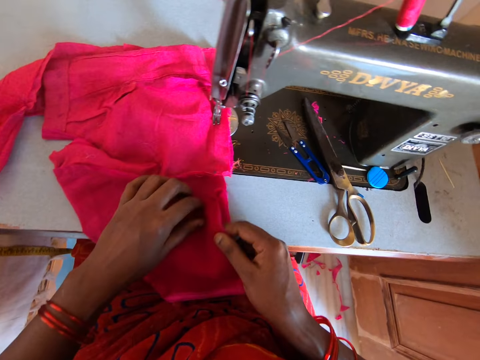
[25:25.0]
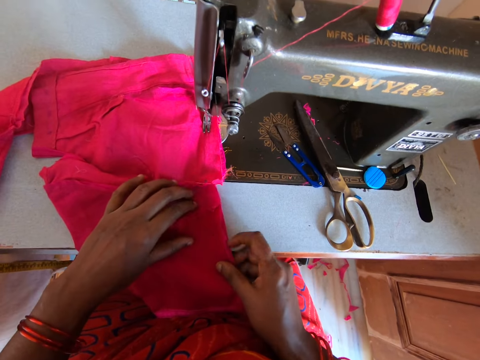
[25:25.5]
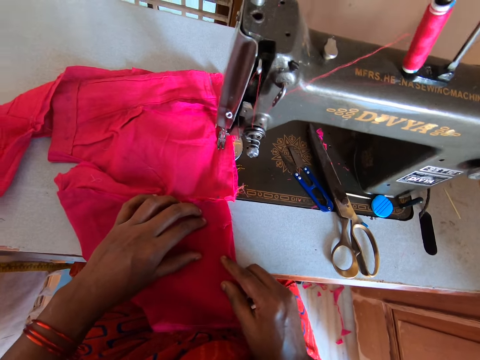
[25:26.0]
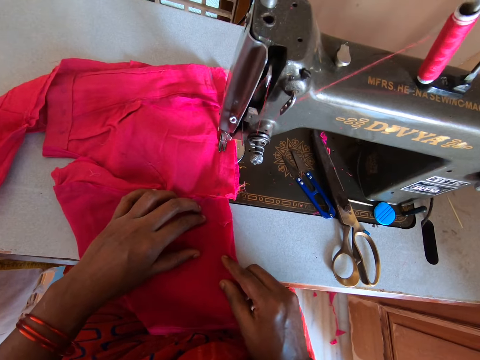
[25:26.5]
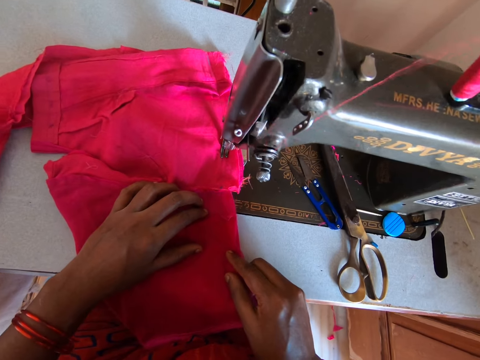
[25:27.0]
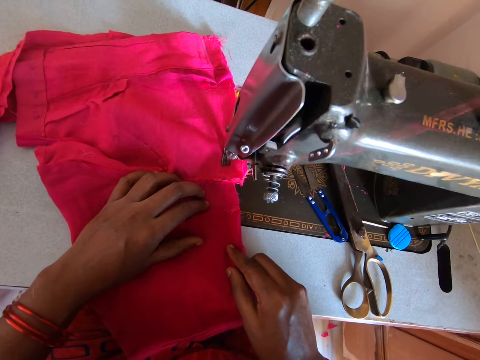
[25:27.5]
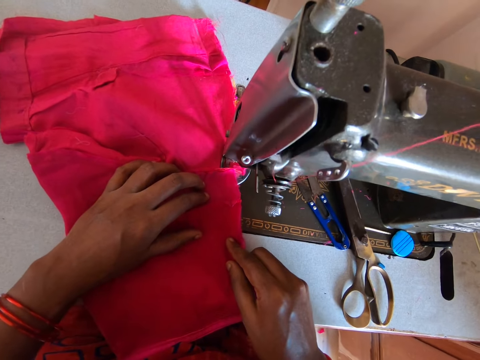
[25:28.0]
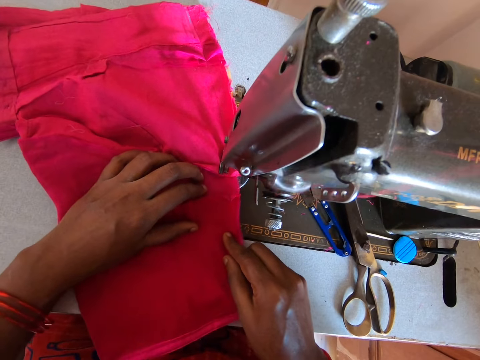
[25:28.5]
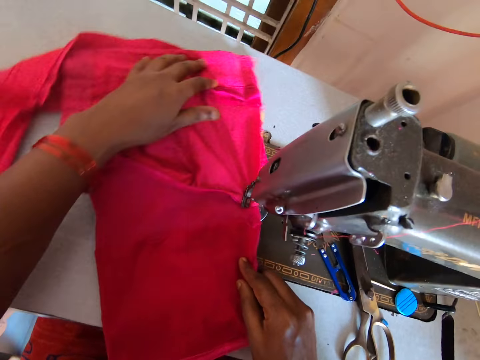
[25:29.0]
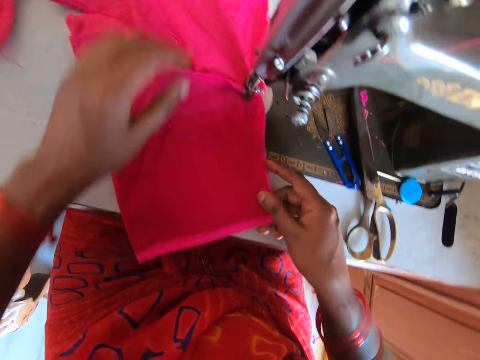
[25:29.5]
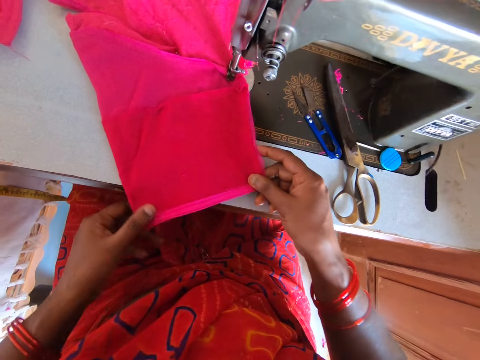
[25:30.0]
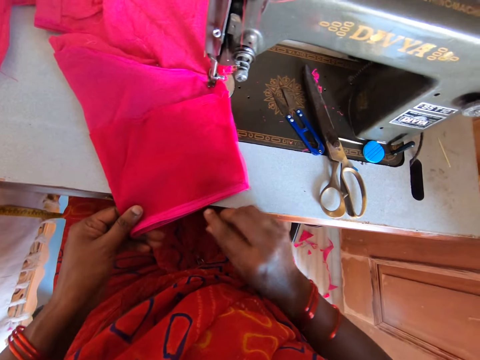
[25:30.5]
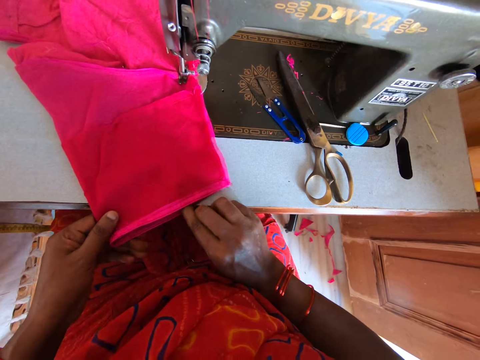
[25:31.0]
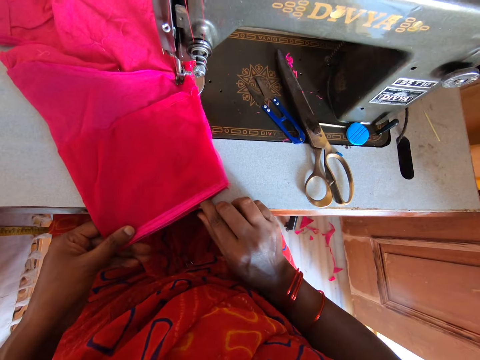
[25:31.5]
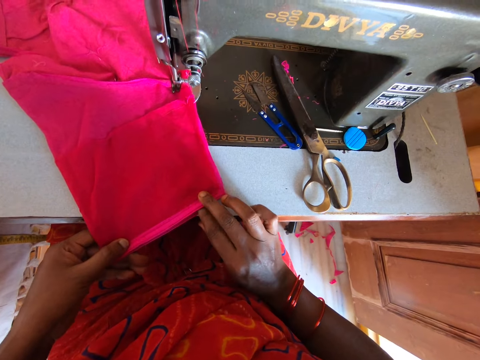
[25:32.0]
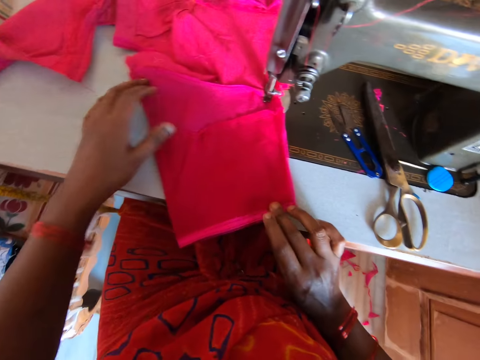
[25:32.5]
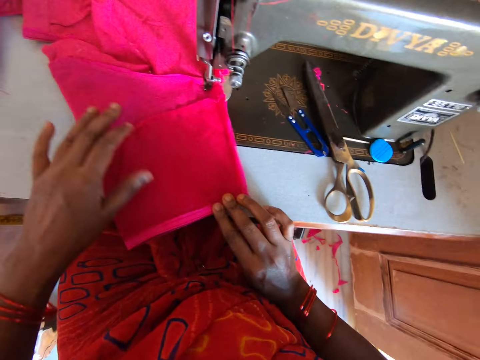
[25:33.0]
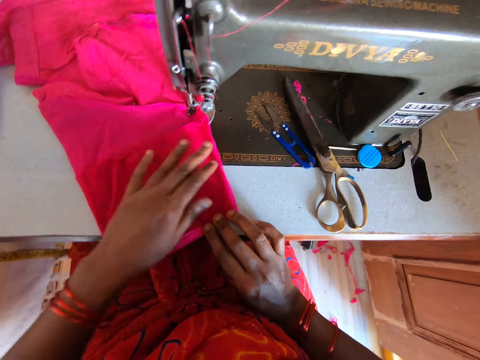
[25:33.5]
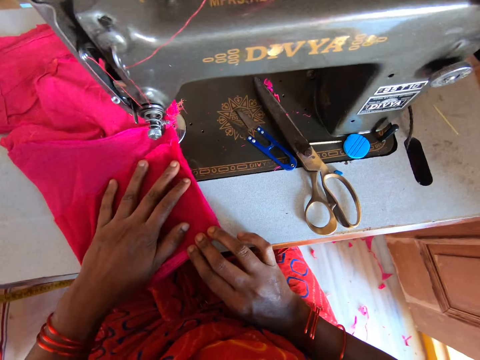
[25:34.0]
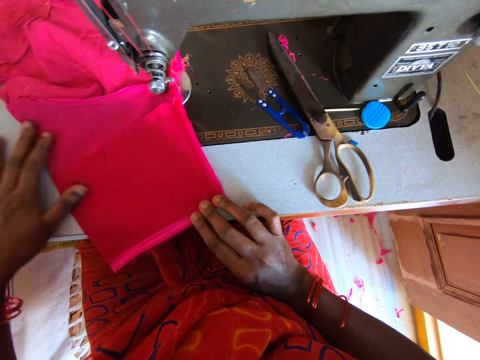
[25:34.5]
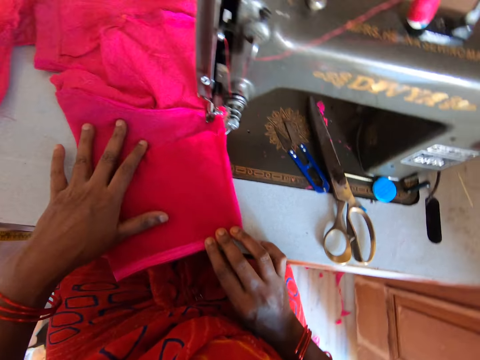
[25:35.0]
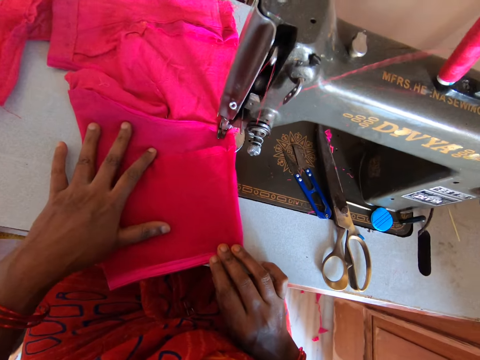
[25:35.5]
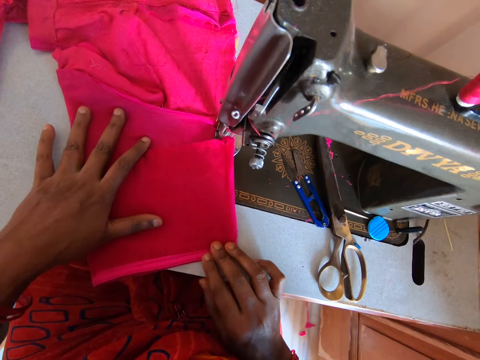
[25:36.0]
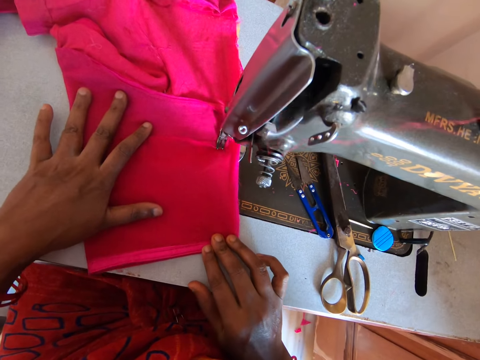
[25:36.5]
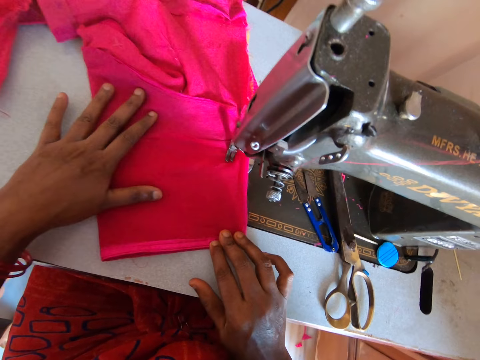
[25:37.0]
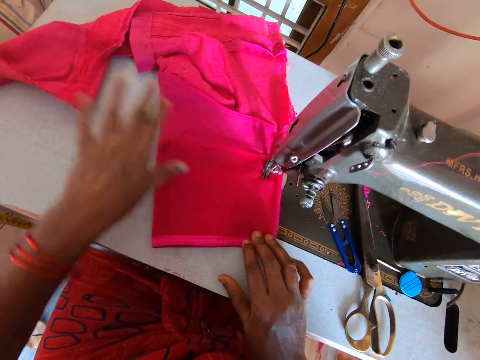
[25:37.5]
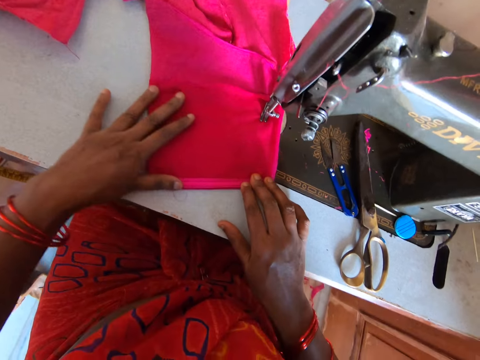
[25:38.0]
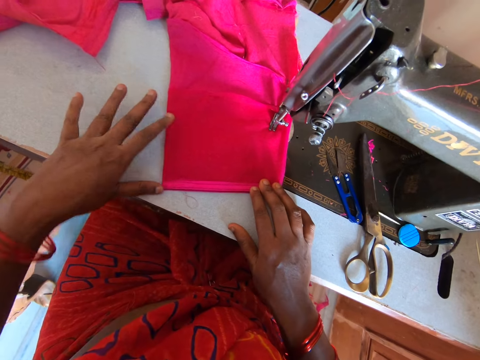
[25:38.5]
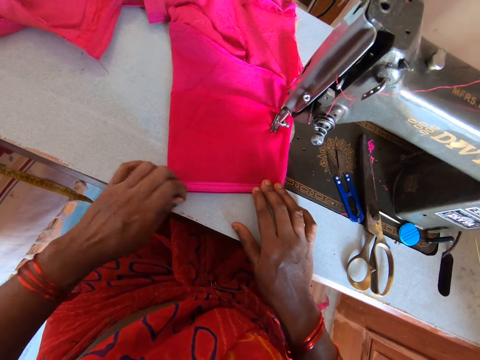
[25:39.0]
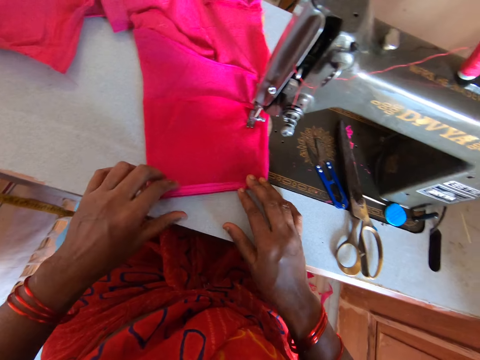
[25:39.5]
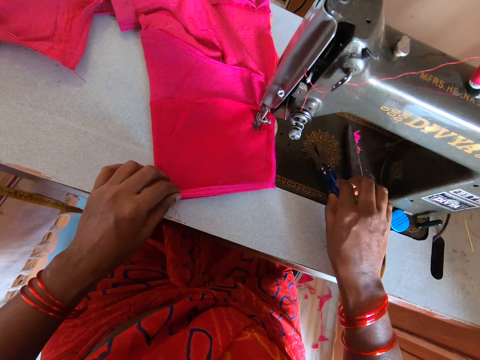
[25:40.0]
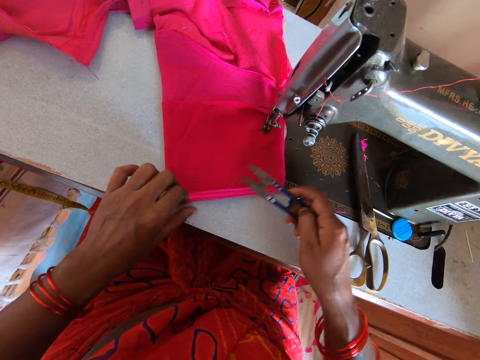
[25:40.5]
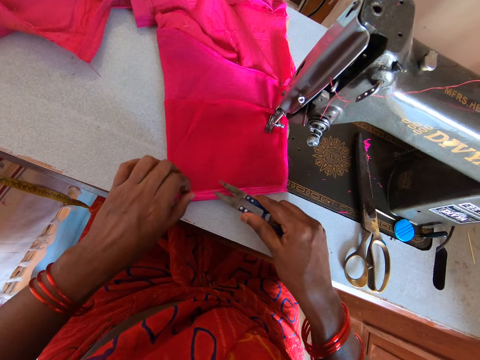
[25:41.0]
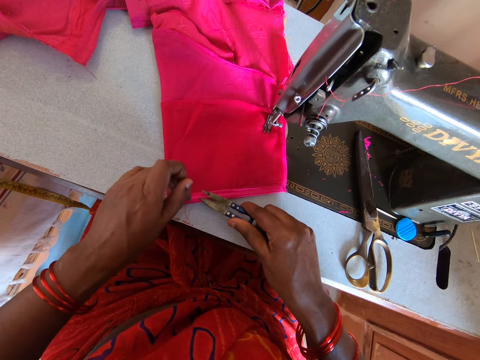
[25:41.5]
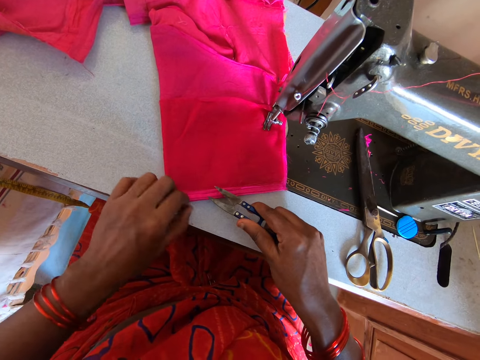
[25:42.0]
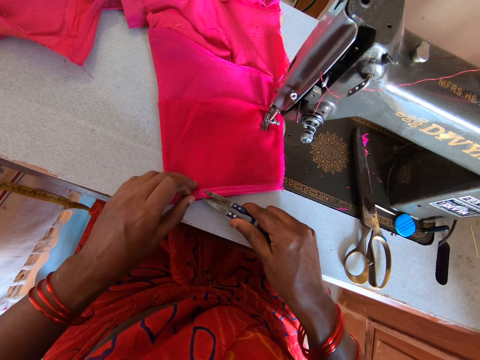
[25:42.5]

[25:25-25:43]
The camera wearer pulls the cloth. They adjust the cloth. They sew the cloth on a sewing machine. They fix the cloth on the sewing machine table. They sew the cloth on the sewing machine. They touch the cloth and pull a sewing thread. They pick up thread snippers from the sewing machine.

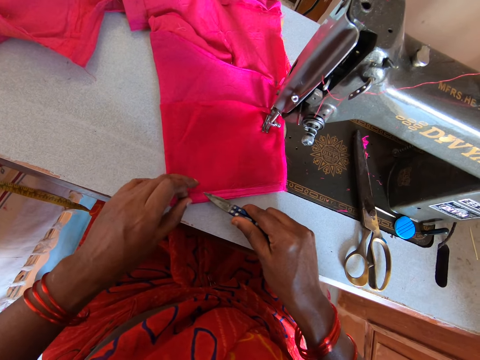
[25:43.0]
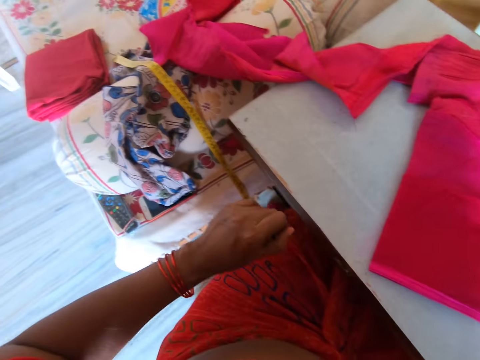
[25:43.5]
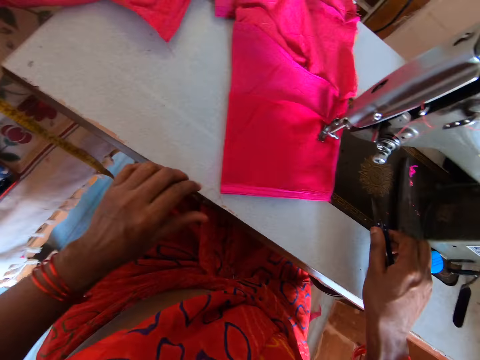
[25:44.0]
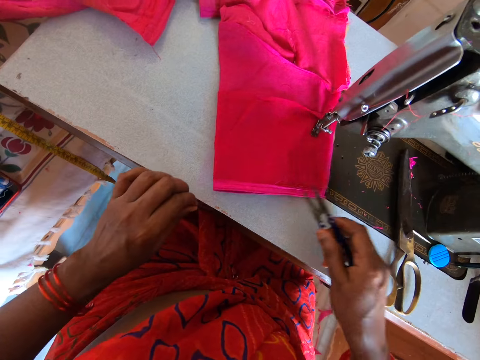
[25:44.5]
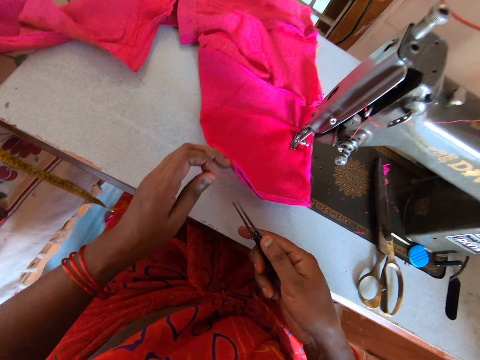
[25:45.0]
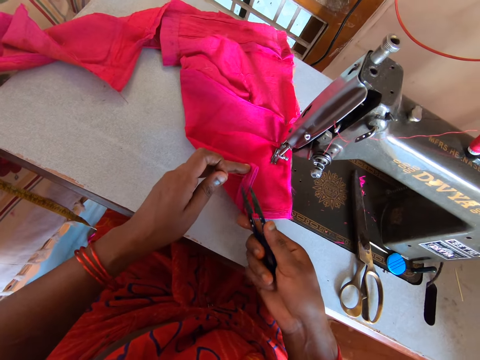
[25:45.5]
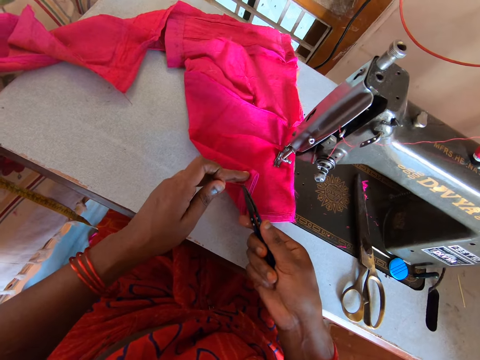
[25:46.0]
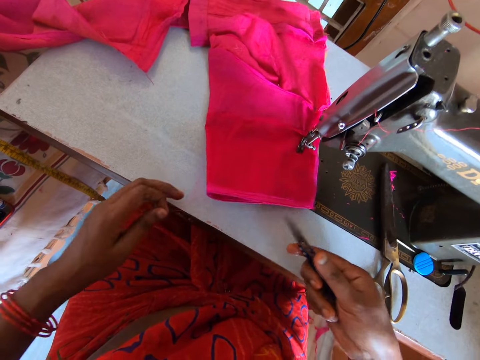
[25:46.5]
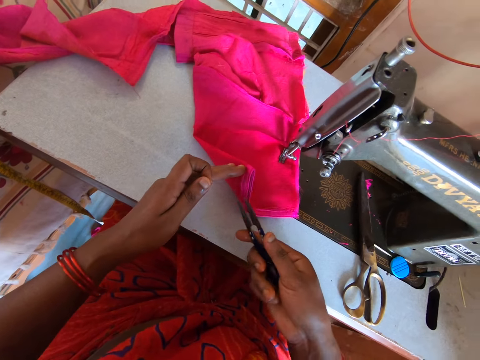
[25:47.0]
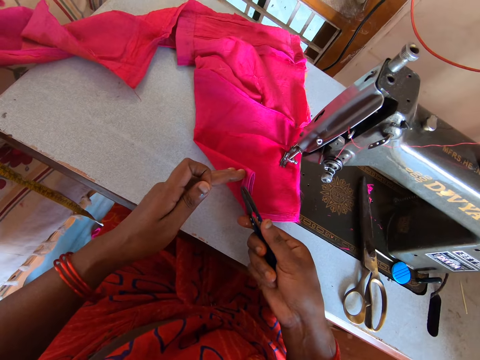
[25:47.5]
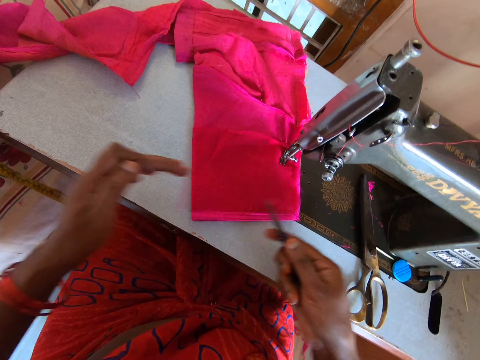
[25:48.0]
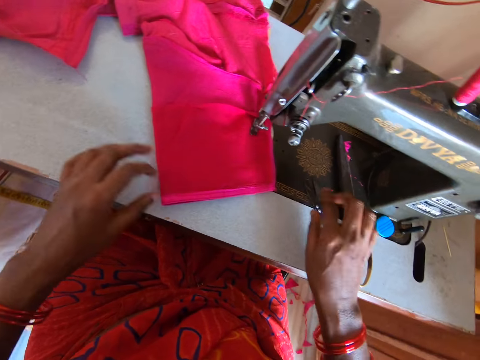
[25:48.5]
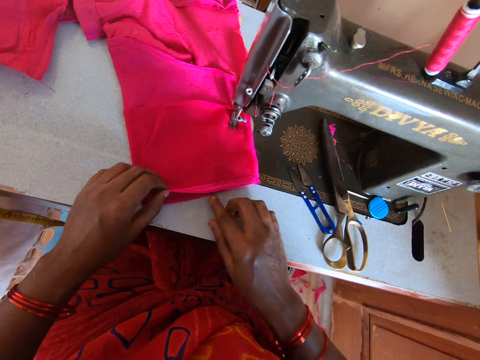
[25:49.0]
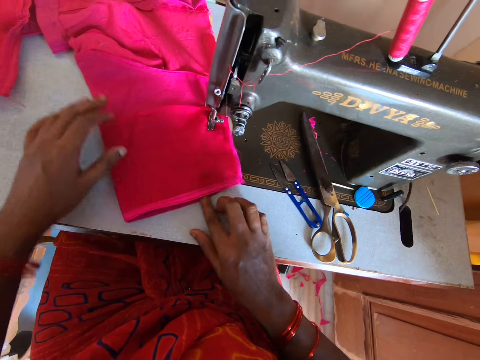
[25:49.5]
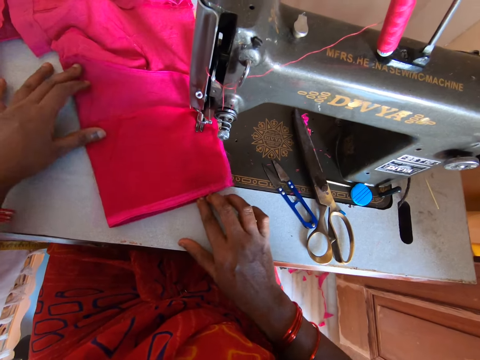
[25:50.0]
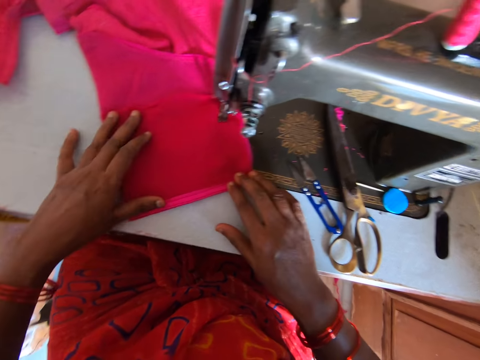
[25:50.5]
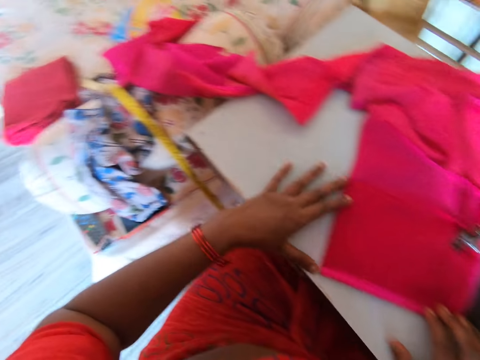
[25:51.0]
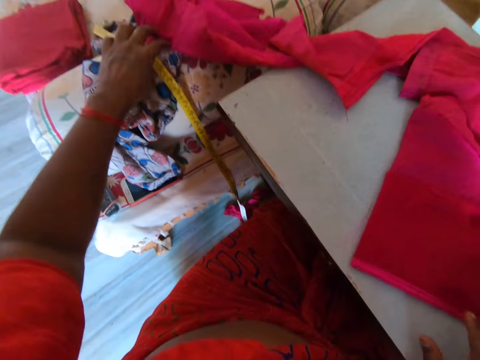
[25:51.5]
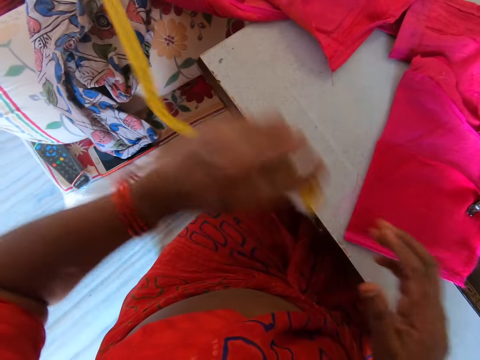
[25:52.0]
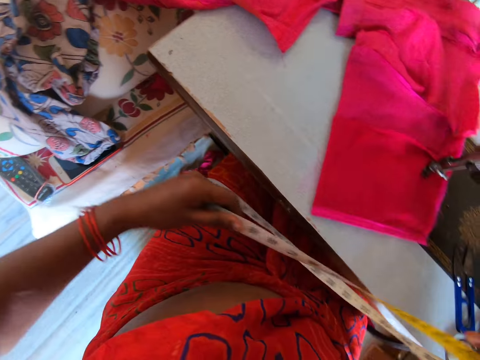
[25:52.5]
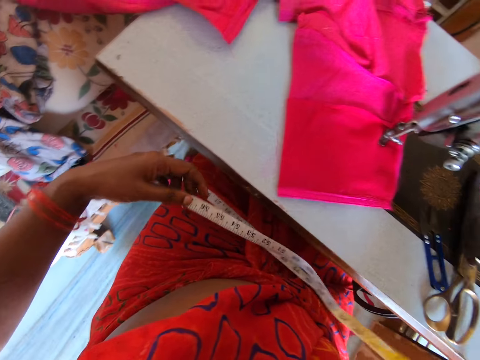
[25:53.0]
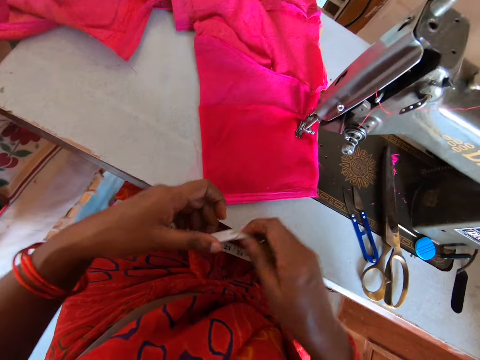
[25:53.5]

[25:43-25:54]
The camera wearer cuts the sewing thread with the thread snippers. They drop the sewing thread and pull another sewing thread. They cut the sewing thread. They cut the sewing thread again. They drop the sewing thread. They put the thread snippers on the sewing machine. They fix the cloth on the sewing machine table. They pick up a tape measure or cloth marker chalk on the sewing machine.
